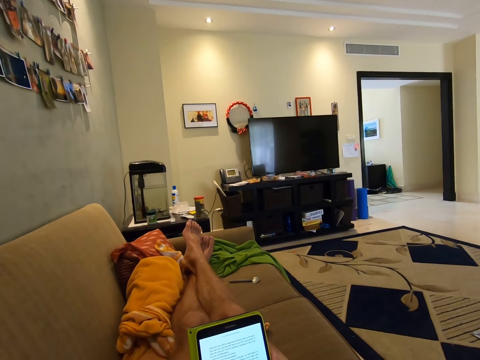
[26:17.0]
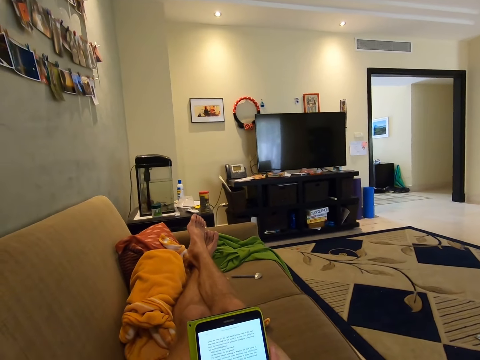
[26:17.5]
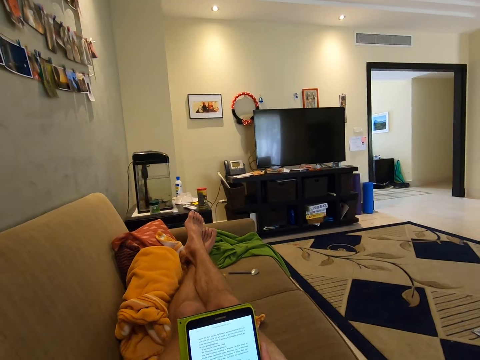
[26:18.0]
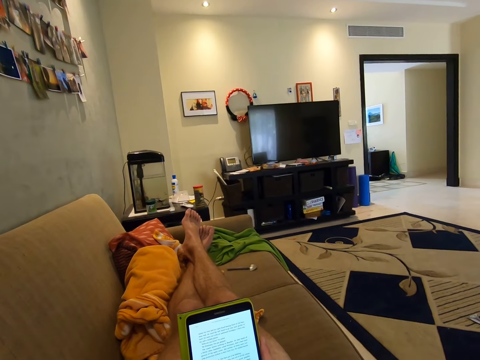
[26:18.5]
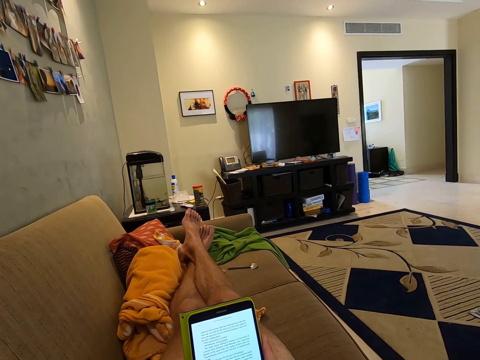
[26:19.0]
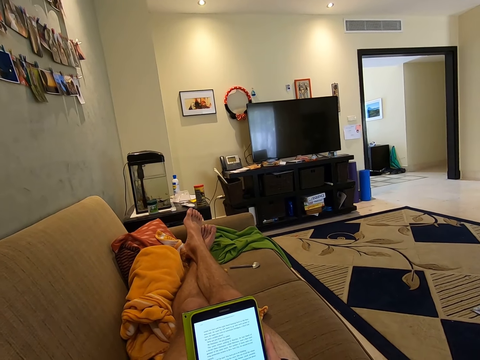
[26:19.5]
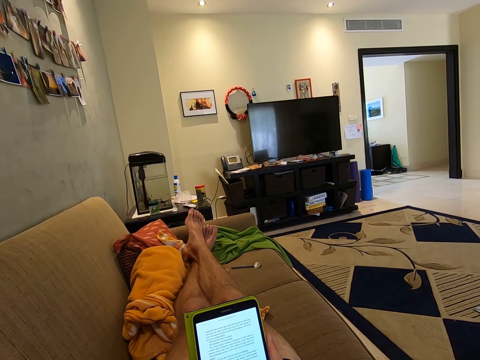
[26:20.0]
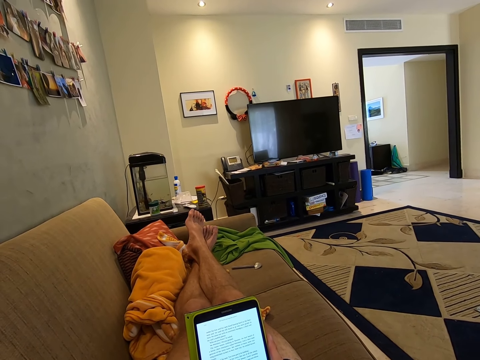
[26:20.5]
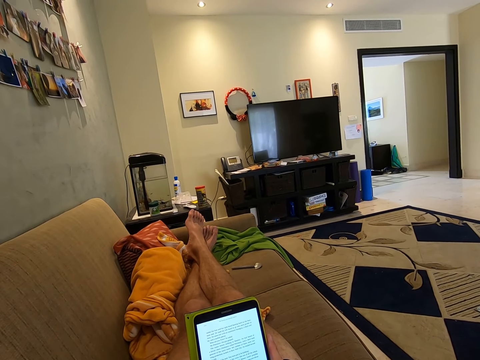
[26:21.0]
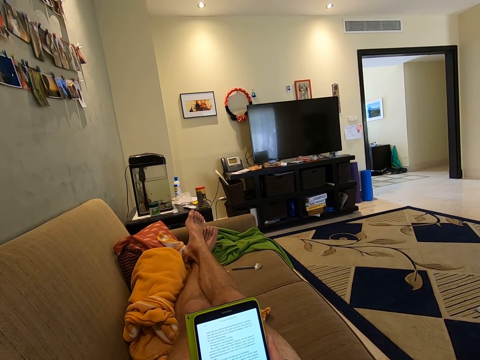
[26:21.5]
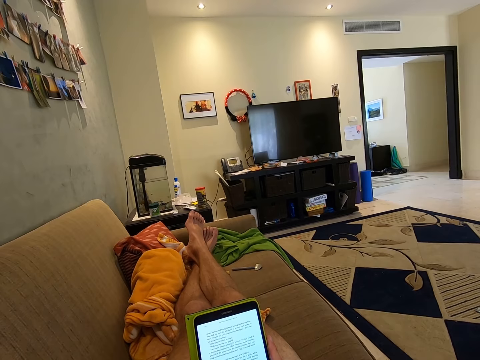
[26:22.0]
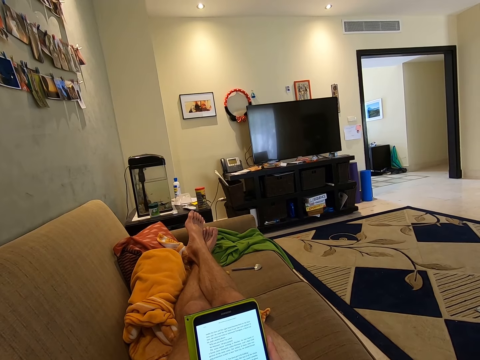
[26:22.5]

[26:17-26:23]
The camera wearer reads a document on his tablet on the couch.

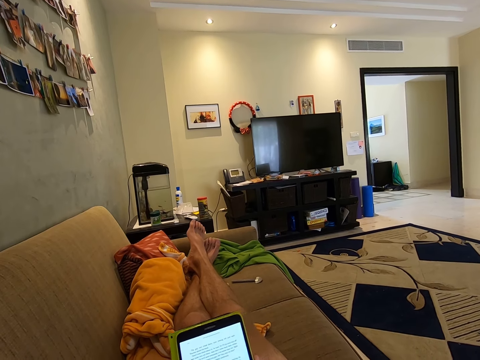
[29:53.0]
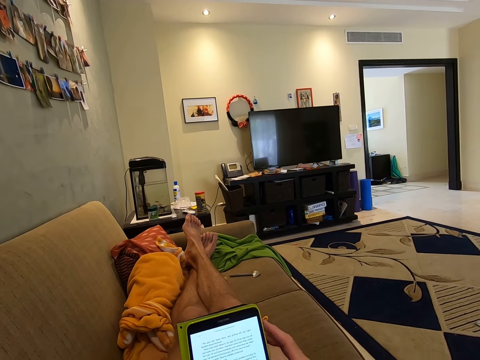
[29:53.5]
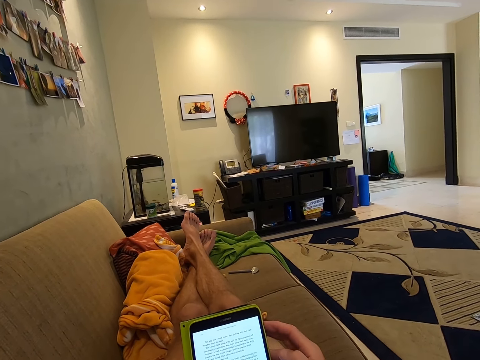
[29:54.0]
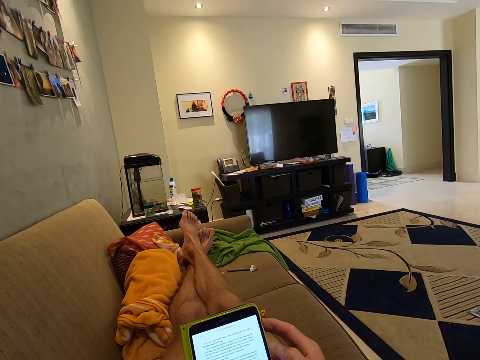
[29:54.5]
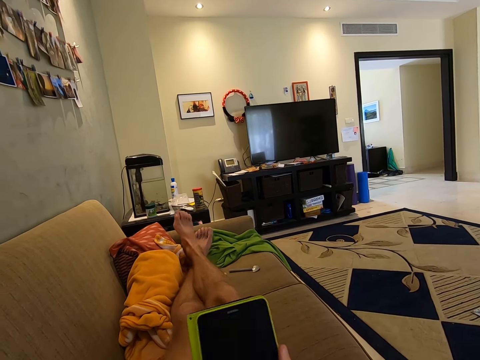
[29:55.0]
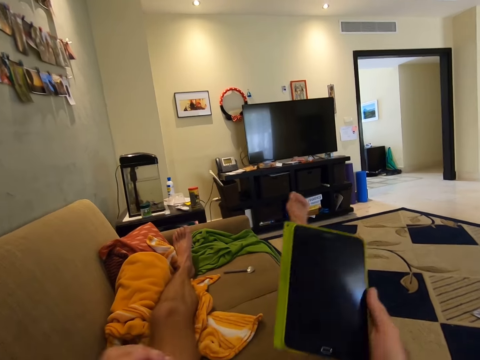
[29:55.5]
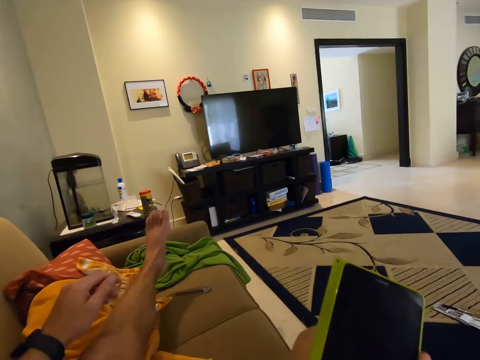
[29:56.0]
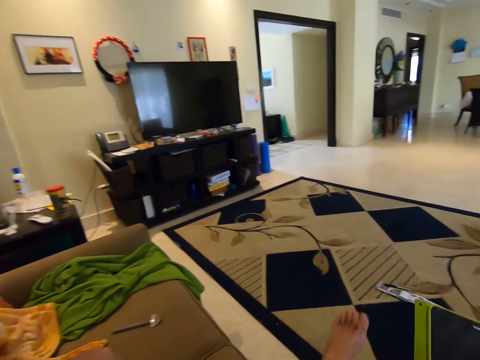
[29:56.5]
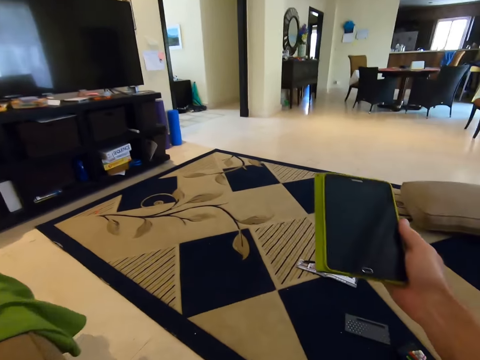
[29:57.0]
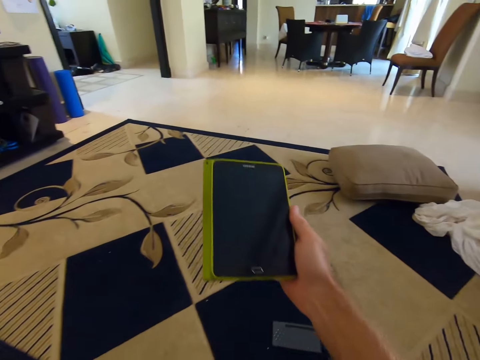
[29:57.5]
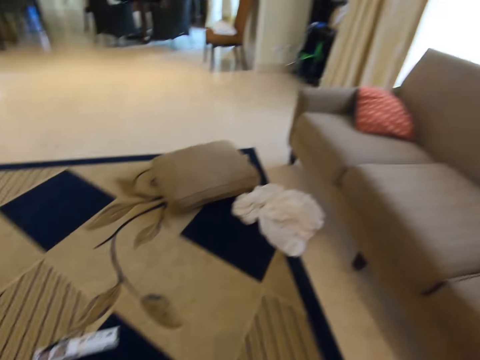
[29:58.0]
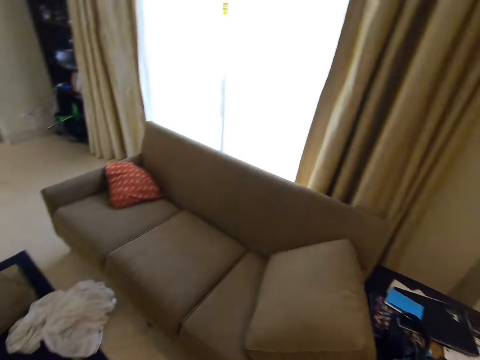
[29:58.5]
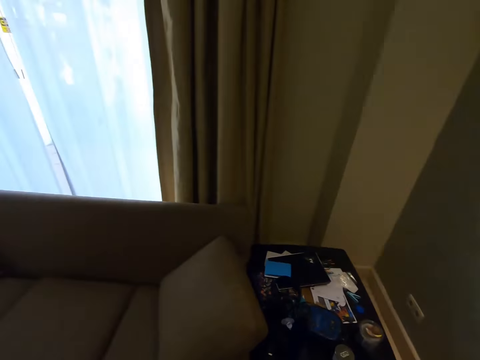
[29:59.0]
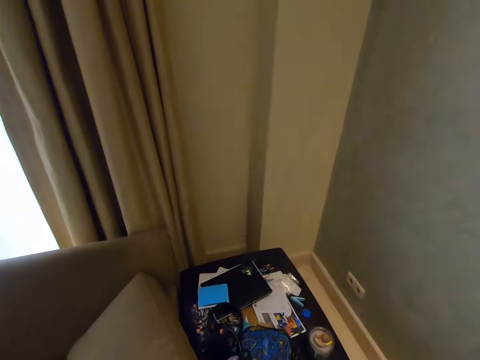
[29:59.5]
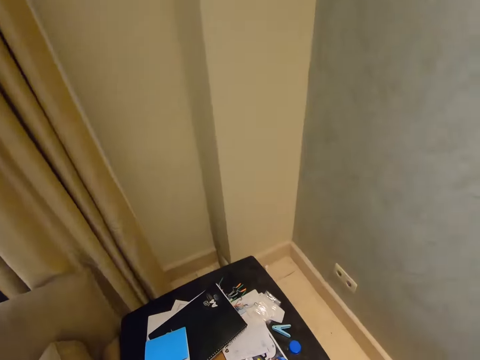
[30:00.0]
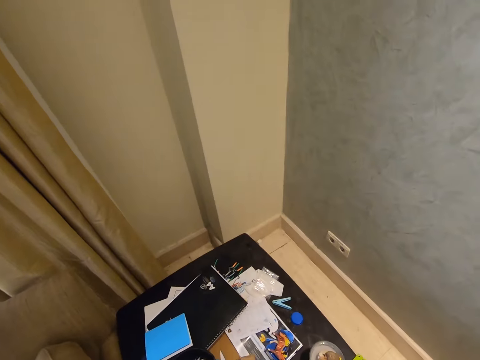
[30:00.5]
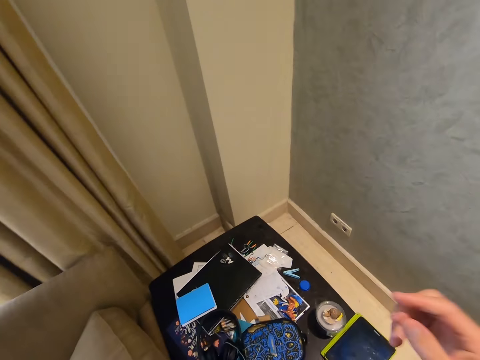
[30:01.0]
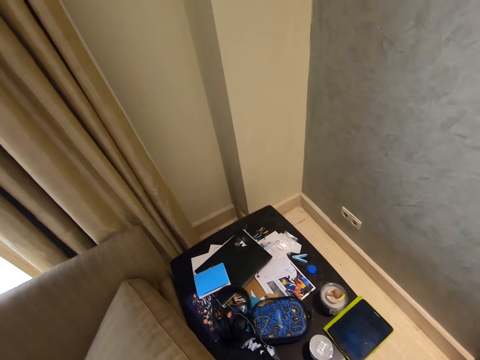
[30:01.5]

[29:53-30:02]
The camera wearer turns off the tablet. They walk around the house. They stand up from the couch. They turn towards the side stool.

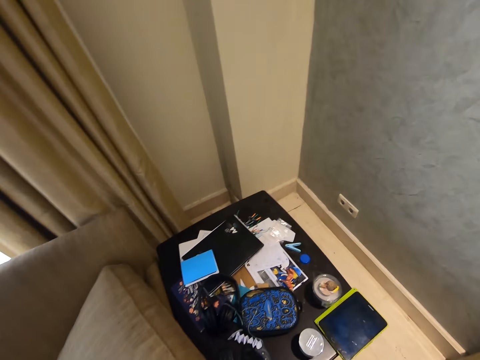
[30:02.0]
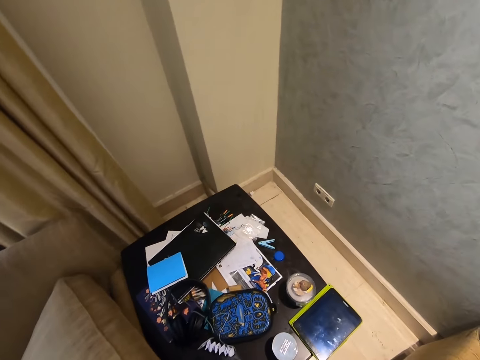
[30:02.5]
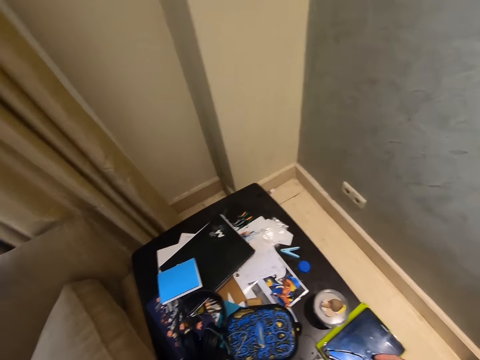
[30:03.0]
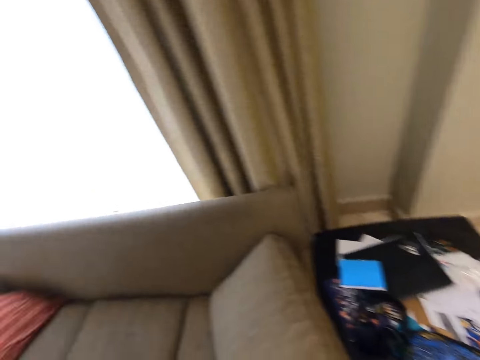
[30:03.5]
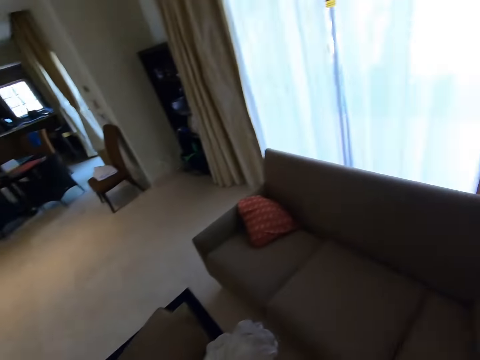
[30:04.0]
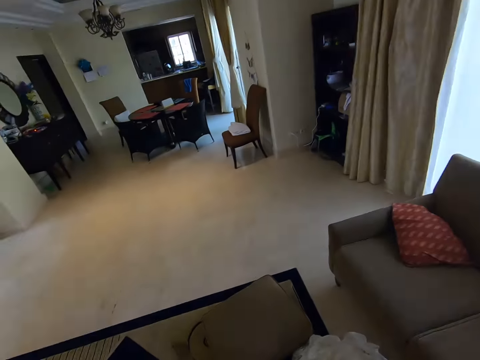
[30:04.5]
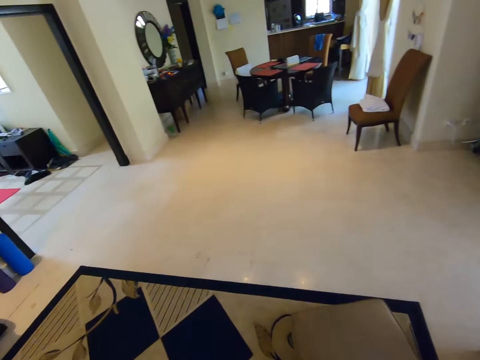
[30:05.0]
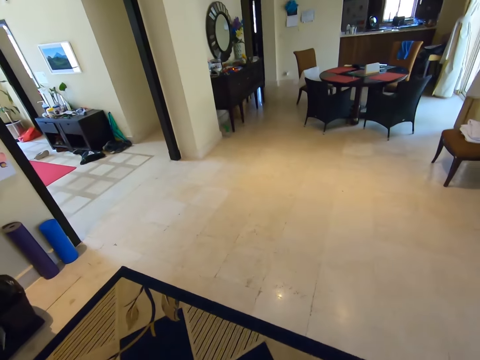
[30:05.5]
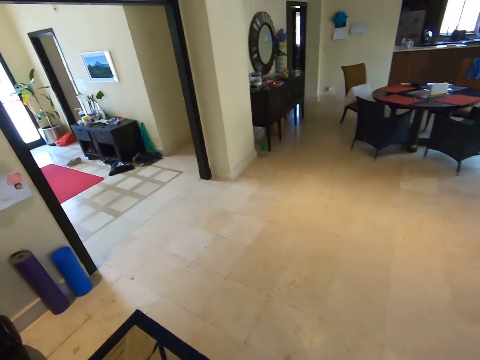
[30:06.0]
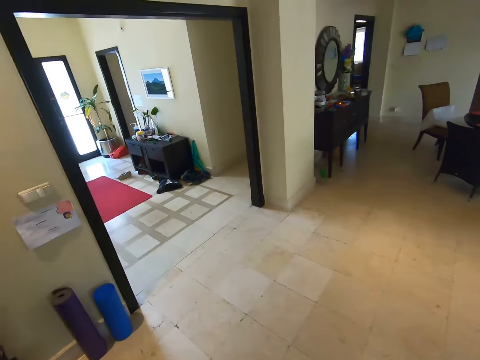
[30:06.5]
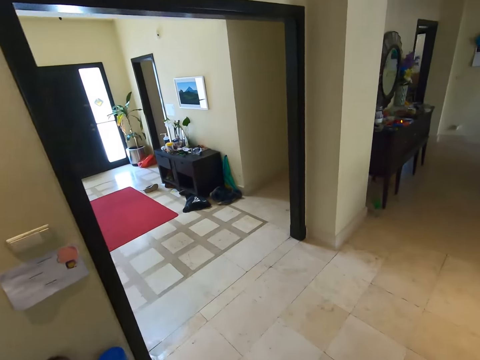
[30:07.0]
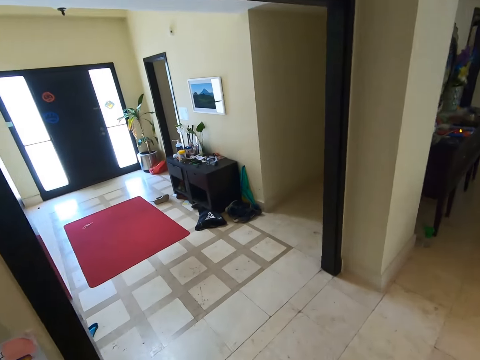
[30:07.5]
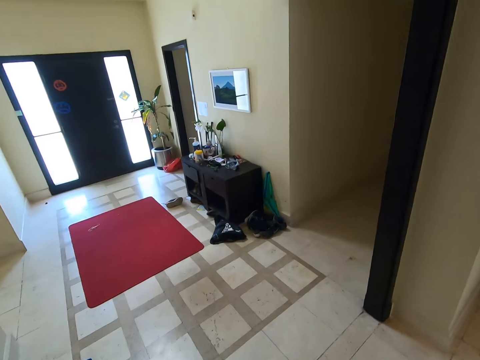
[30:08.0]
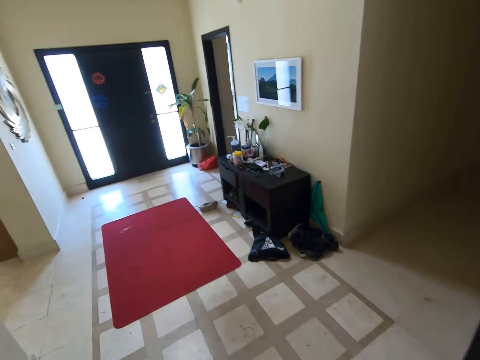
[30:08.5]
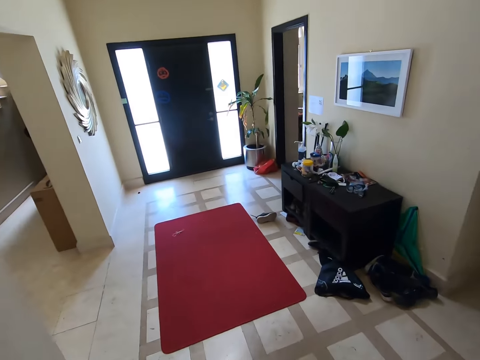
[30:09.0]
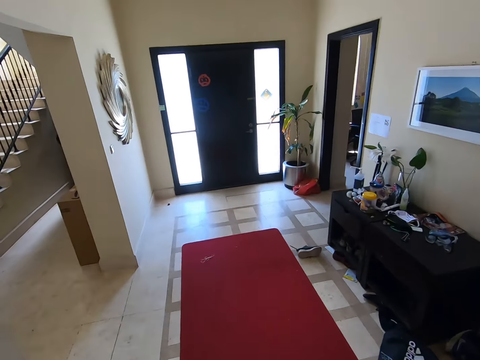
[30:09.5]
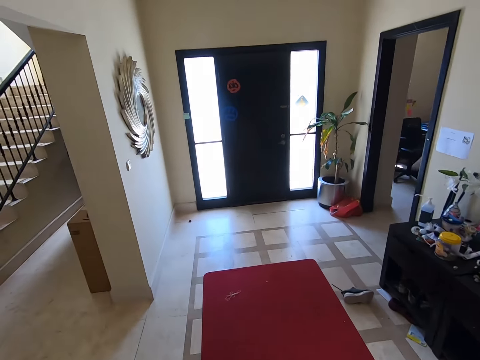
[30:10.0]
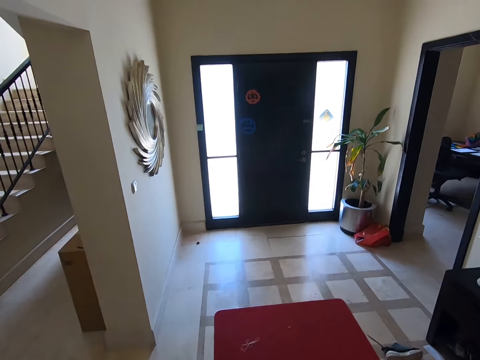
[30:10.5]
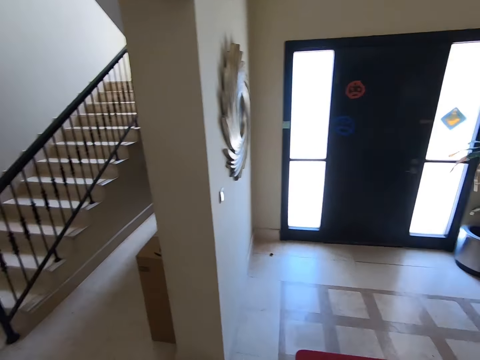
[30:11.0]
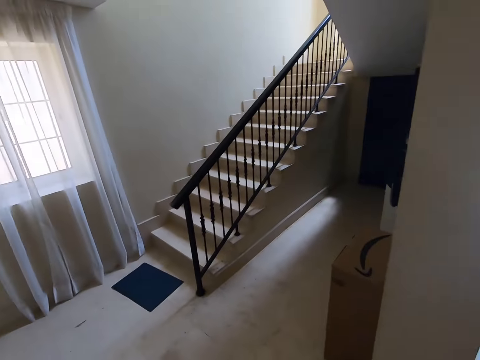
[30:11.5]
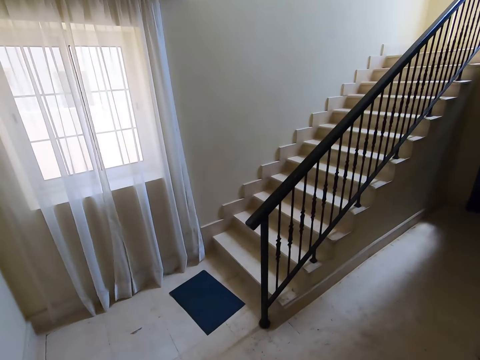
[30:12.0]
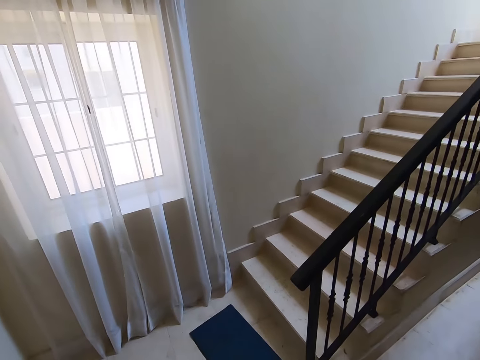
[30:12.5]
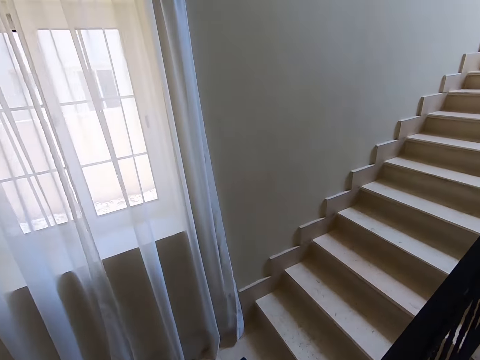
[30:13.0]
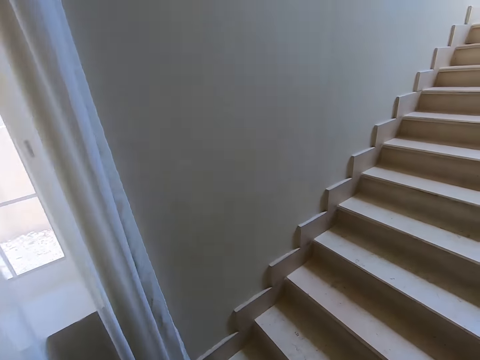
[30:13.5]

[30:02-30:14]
The camera wearer places spectacles on the table. They turn back to the living room. They walk around the house. They walk towards the stairs. They go up the stairs.
